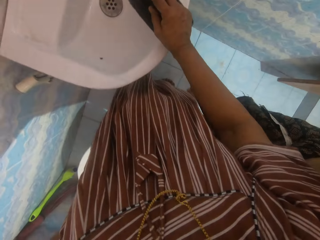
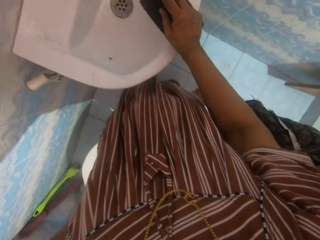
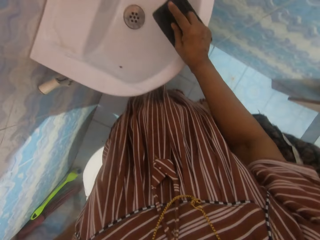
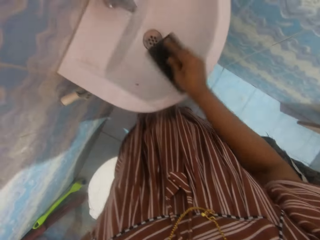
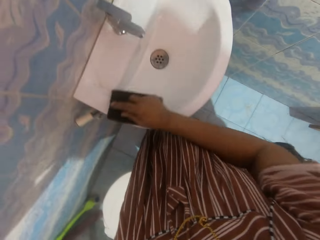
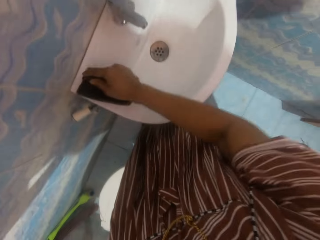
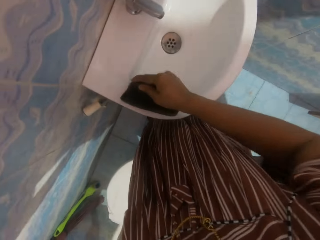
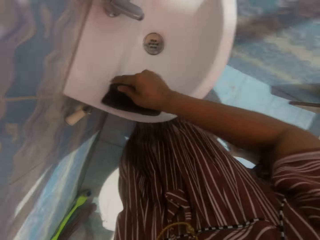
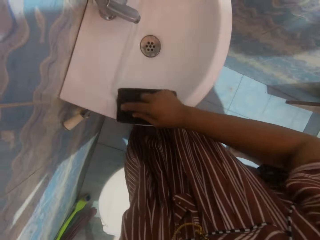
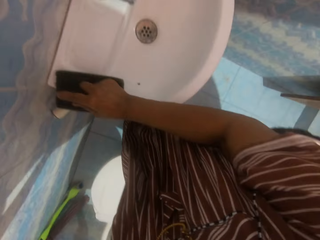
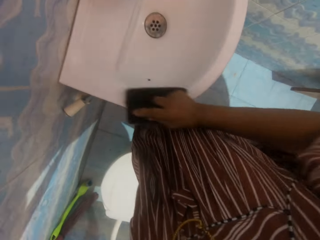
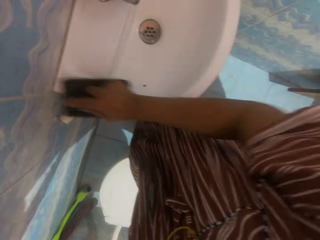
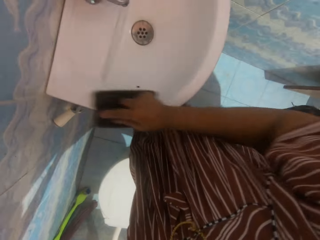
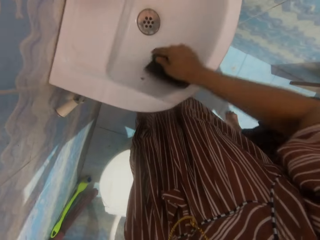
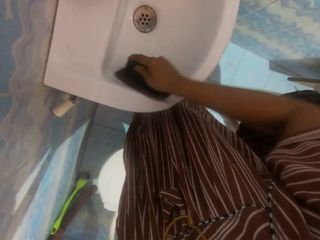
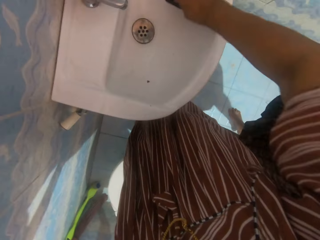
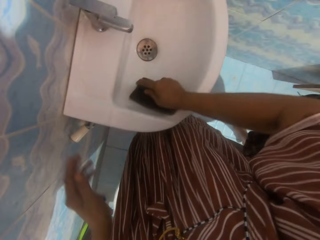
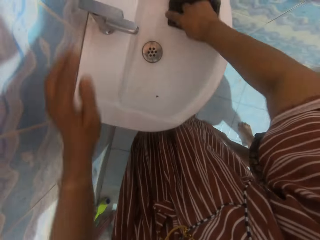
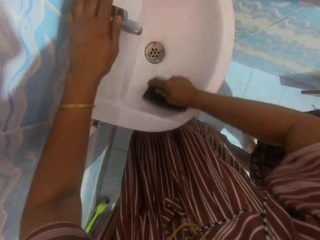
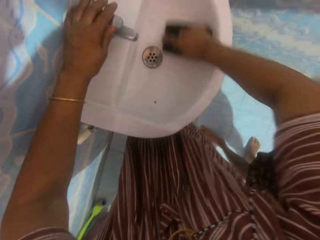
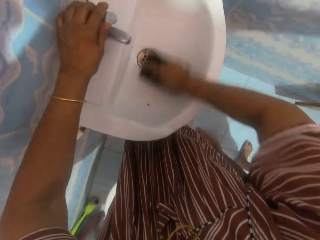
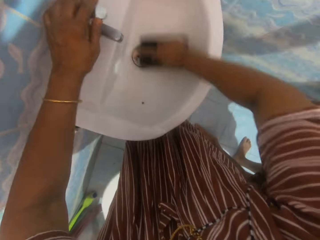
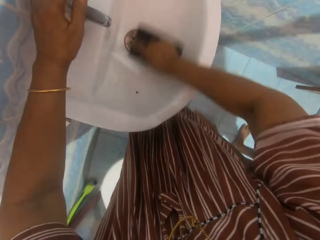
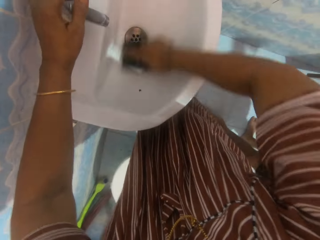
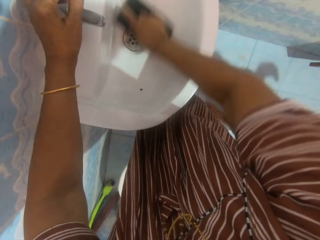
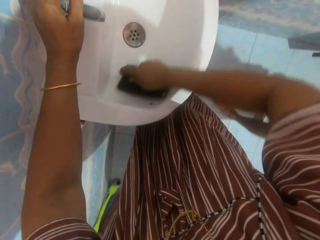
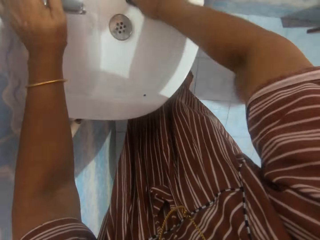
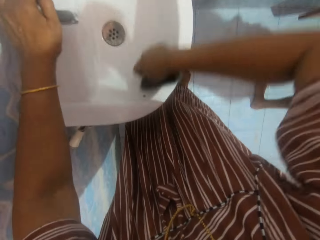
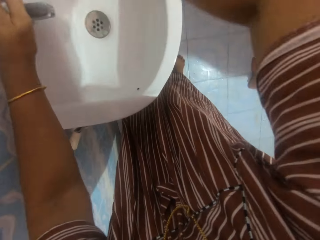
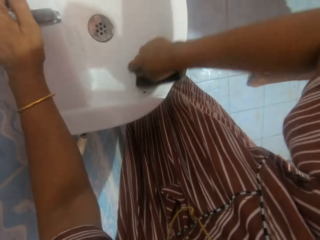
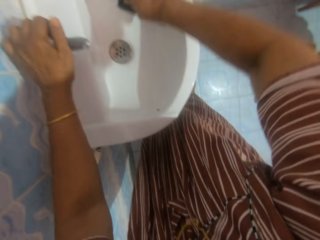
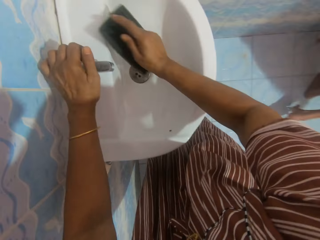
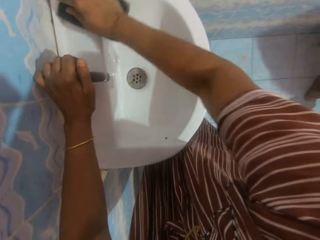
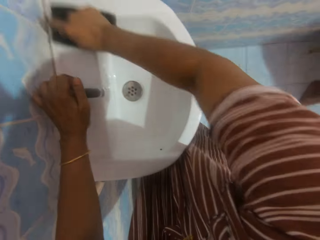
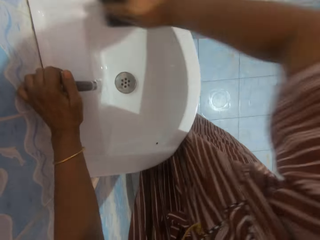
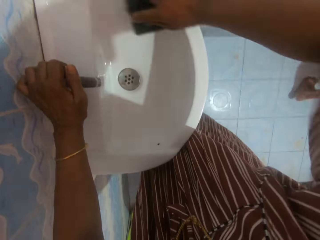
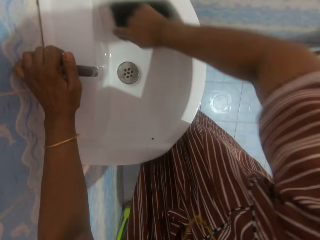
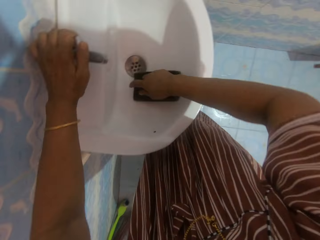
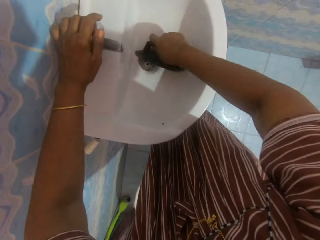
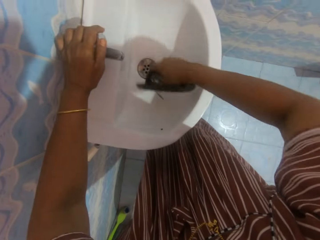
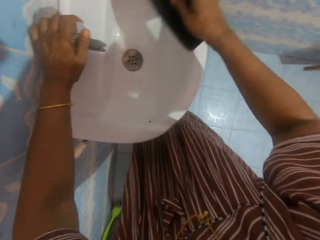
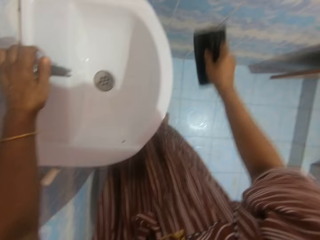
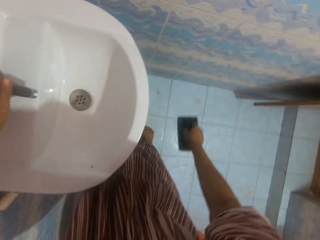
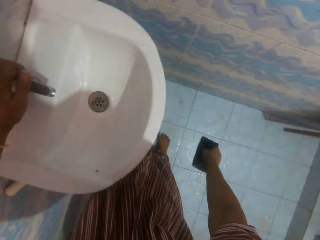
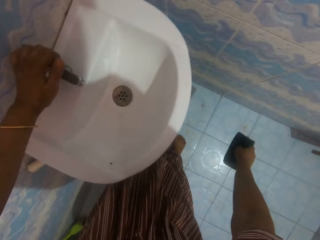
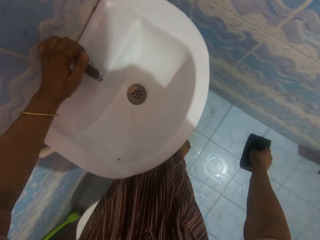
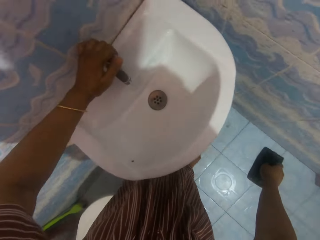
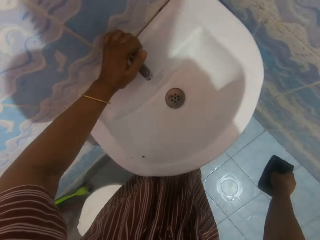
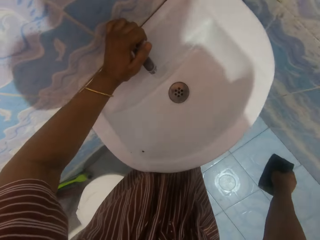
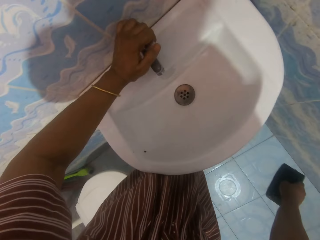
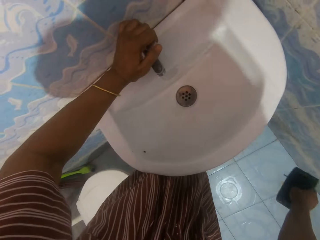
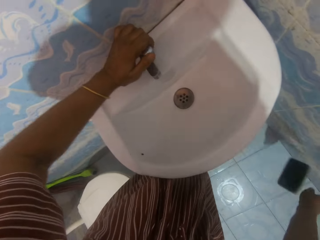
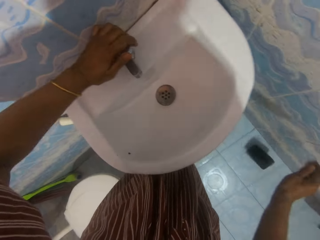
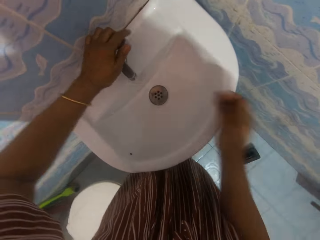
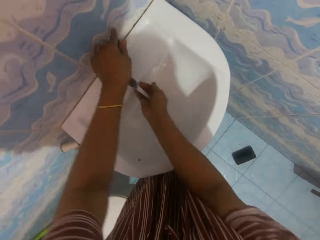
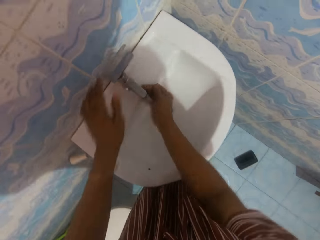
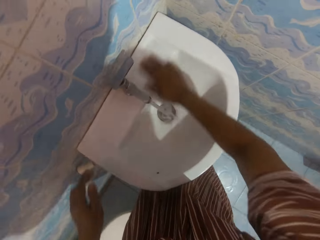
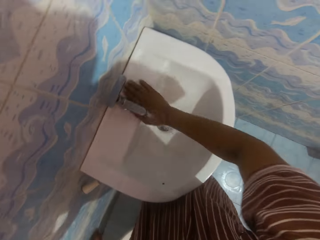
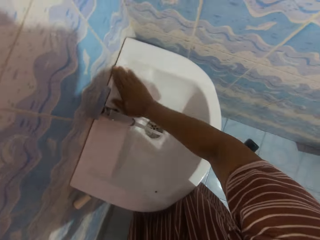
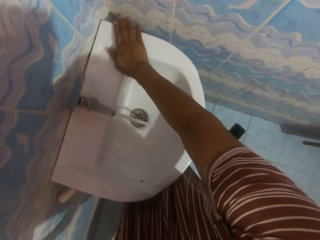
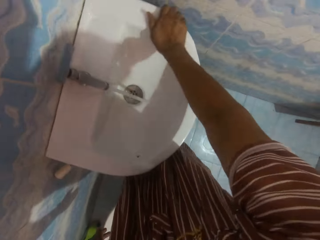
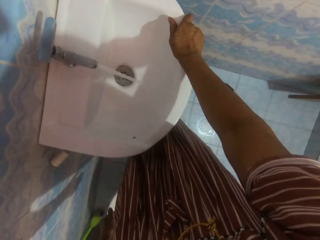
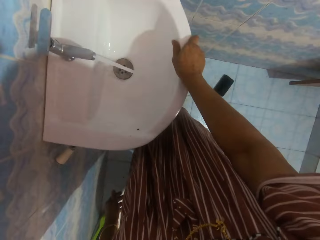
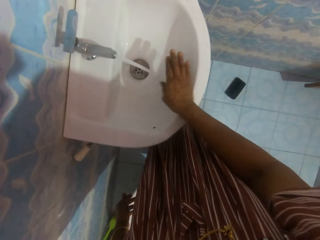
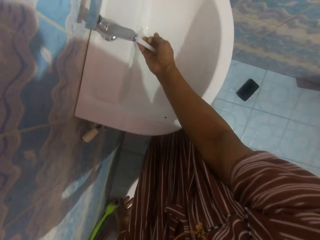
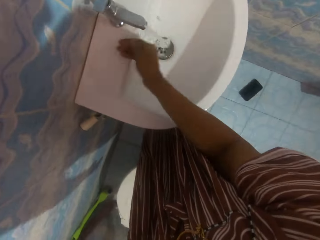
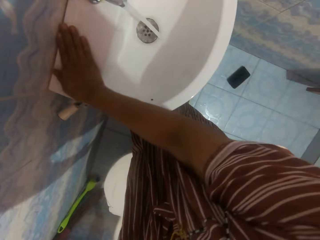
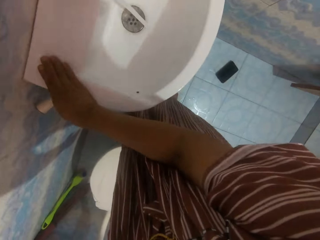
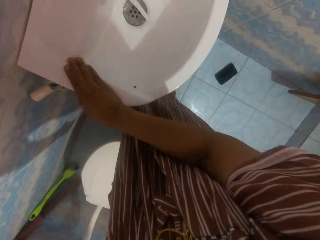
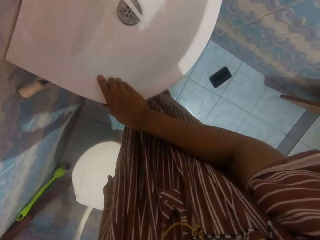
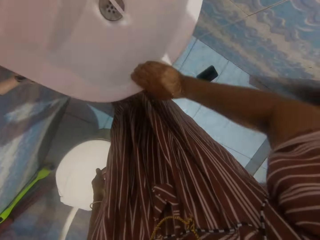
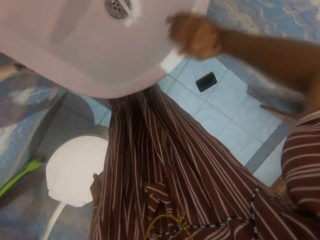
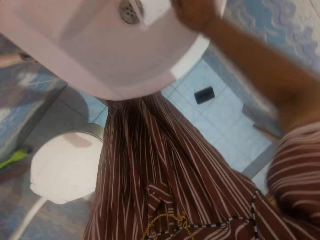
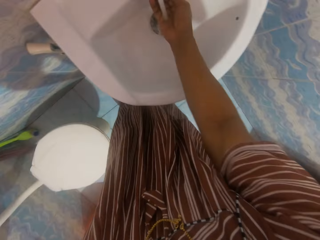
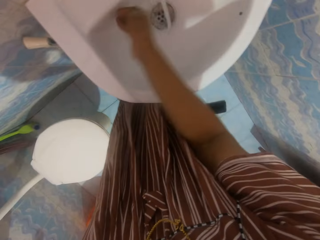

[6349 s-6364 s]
The camera wearer holds a brush on a washbasin in a bathroom with her right hand. She scrubs the washbasin with the brush in her right hand. She places her left hand on a tap on top of the washbasin. She drops the brush on the ground with her right hand. She turns on the tap with her left hand. She washes the washbasin with the water from the tap with her right hand.

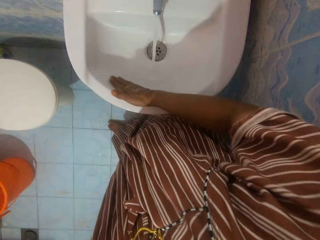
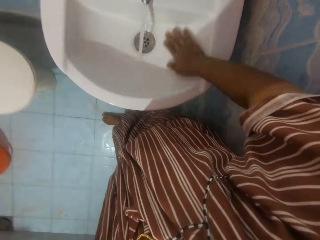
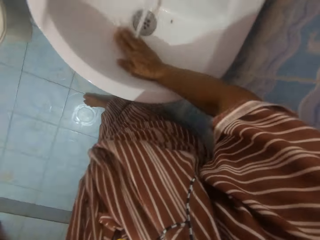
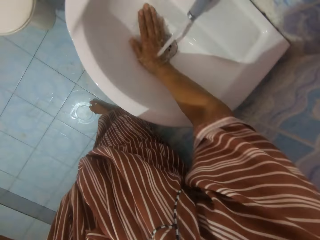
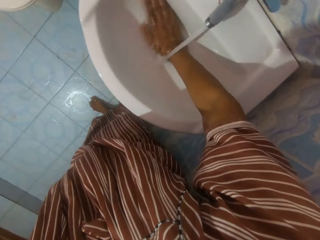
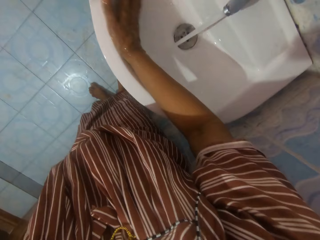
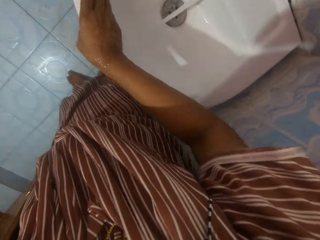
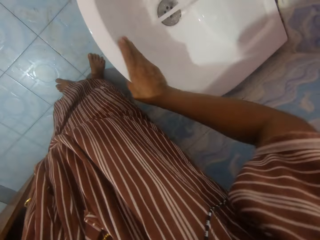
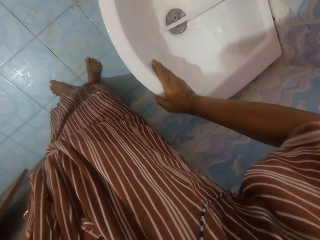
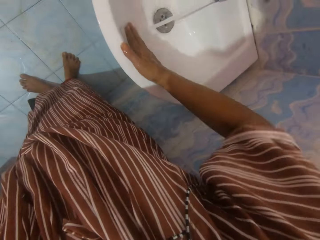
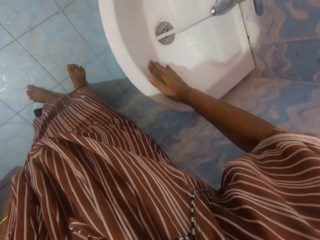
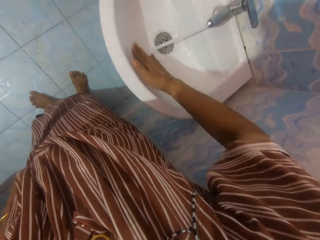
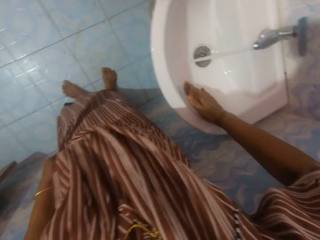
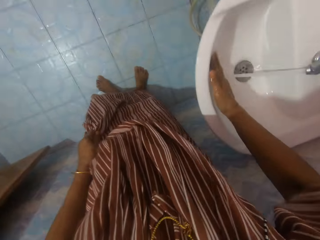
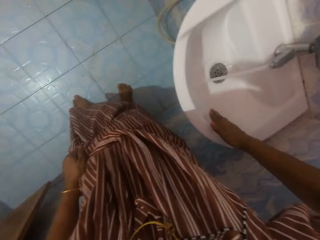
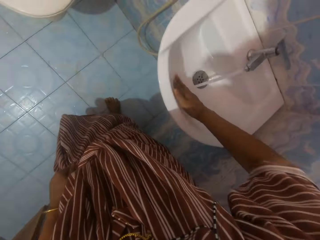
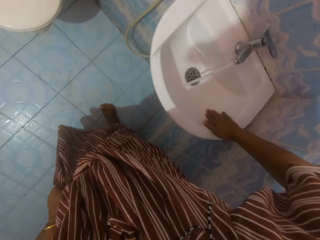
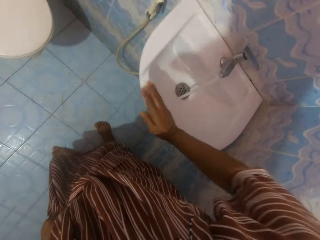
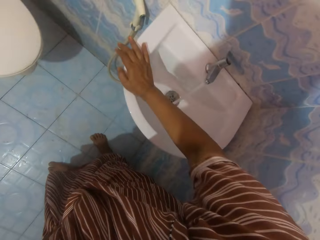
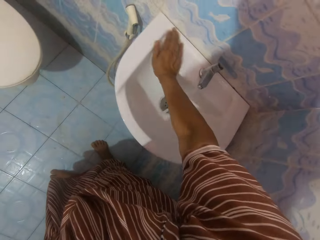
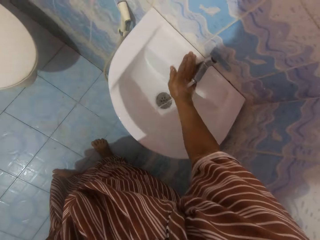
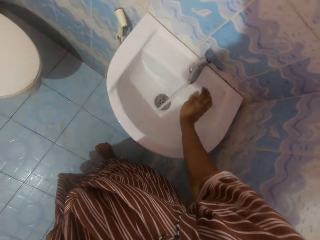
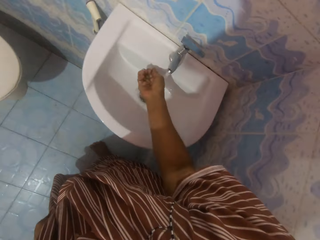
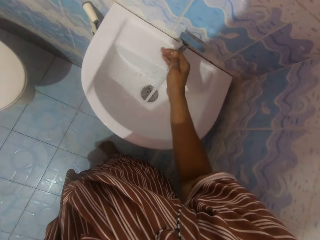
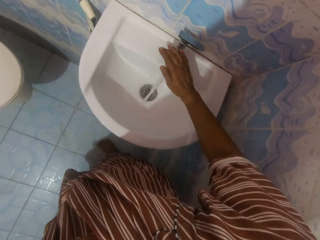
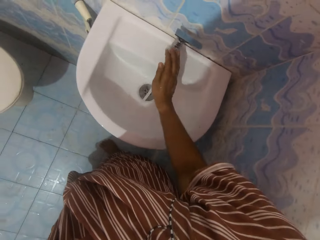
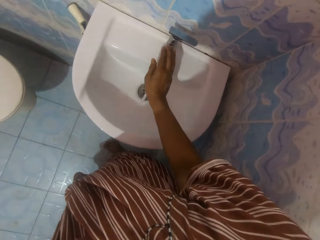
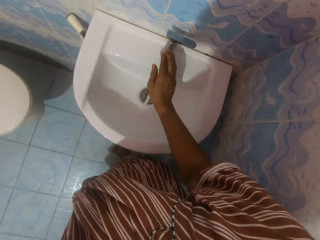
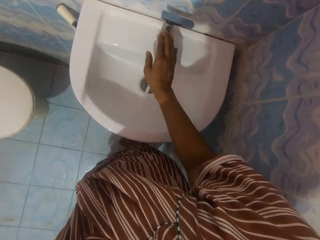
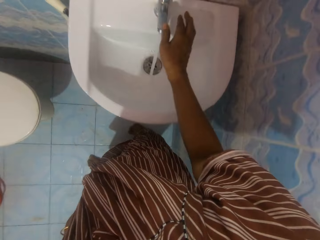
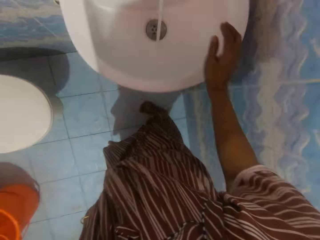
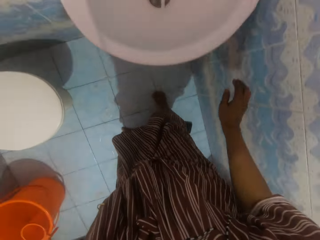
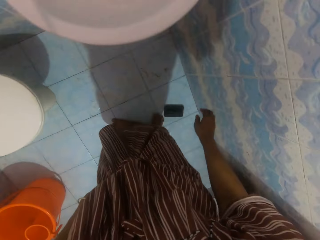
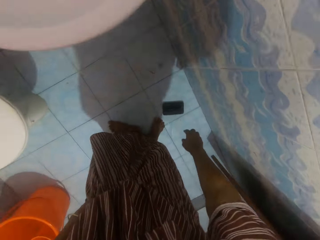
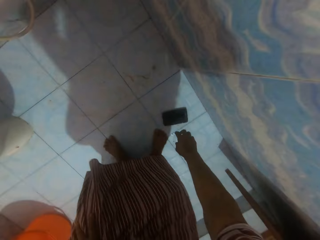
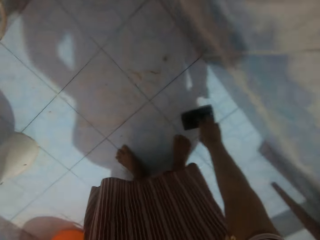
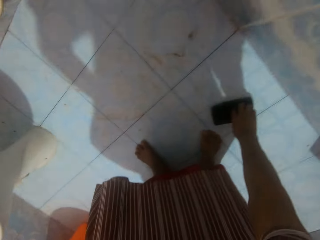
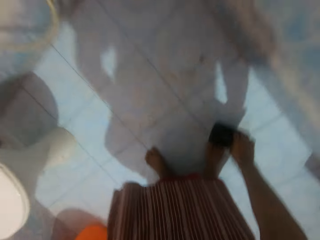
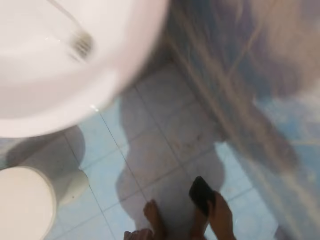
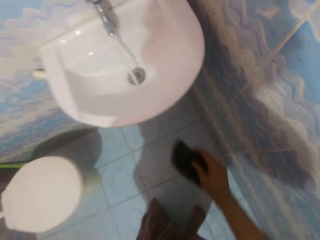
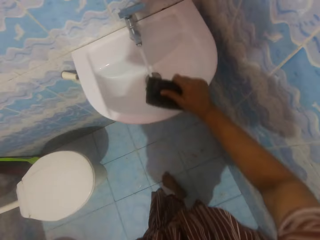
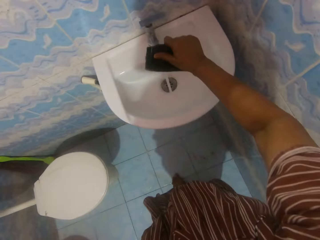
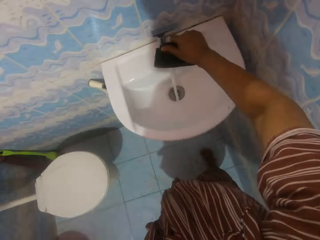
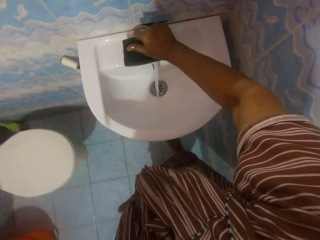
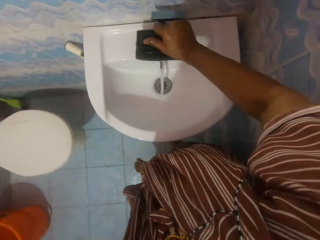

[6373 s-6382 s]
The camera wearer picks up the brush from the ground with her right hand. She scrubs the tap with the brush in her right hand.
